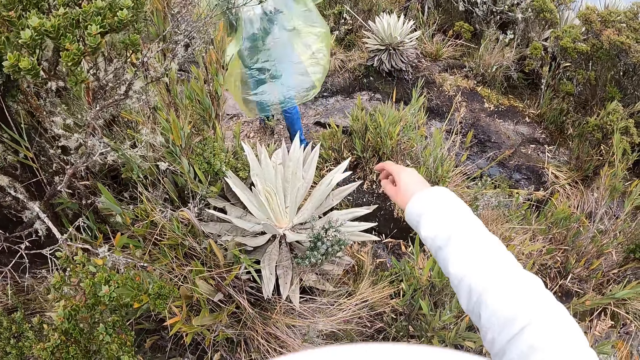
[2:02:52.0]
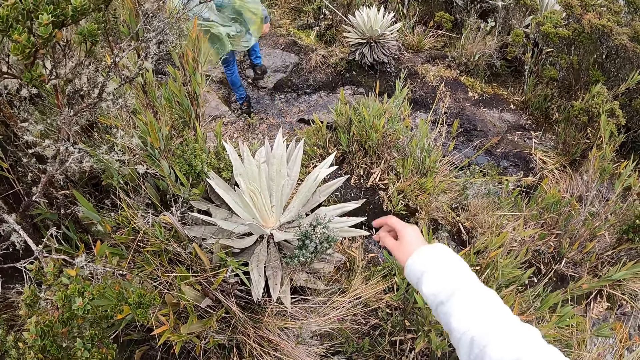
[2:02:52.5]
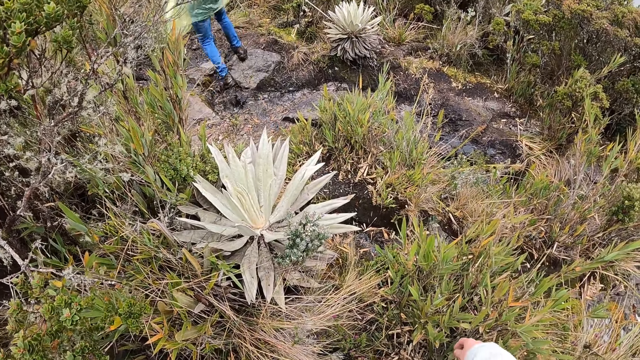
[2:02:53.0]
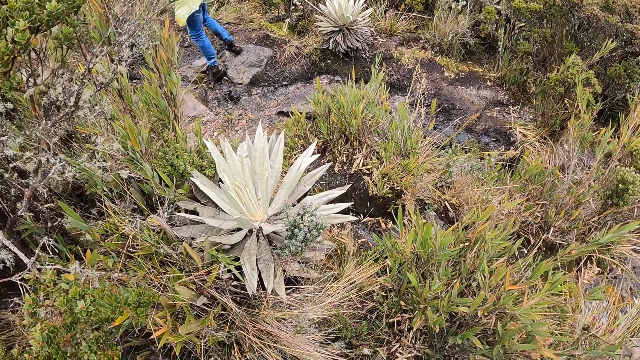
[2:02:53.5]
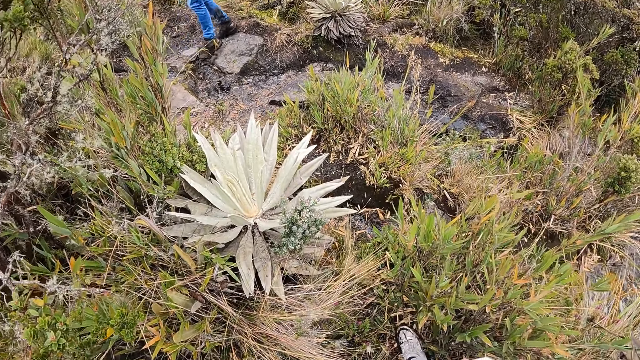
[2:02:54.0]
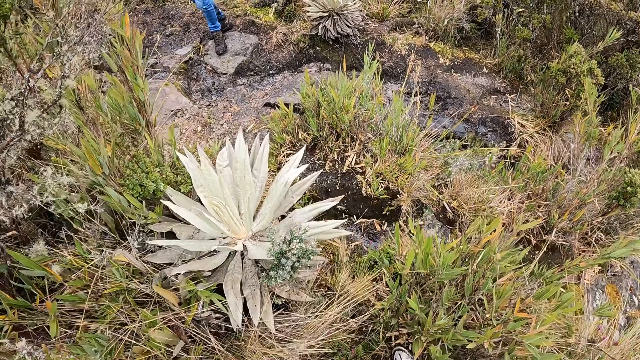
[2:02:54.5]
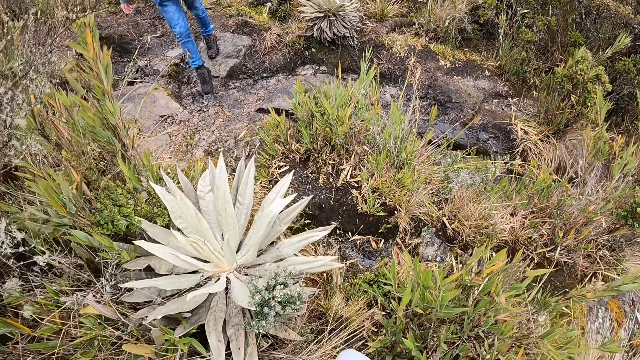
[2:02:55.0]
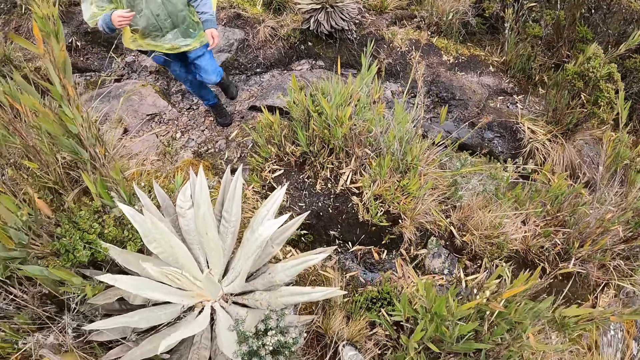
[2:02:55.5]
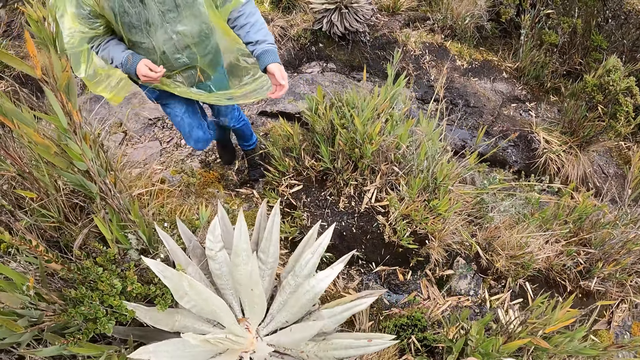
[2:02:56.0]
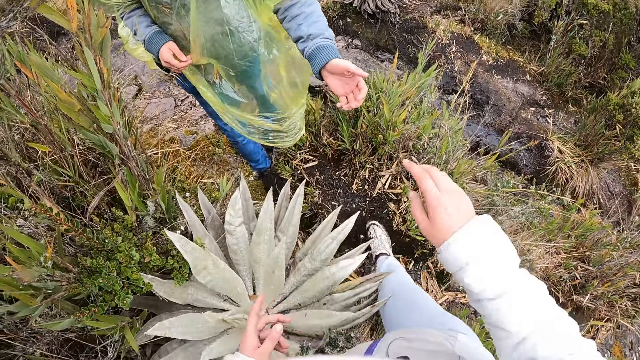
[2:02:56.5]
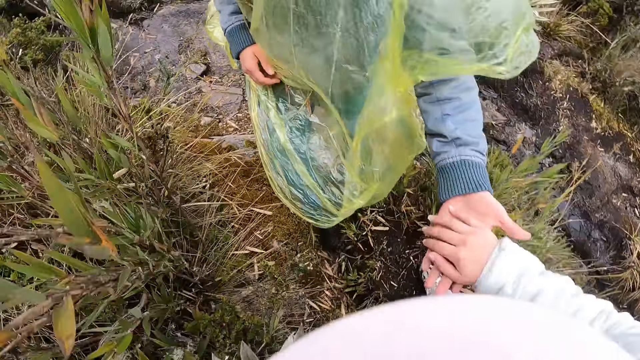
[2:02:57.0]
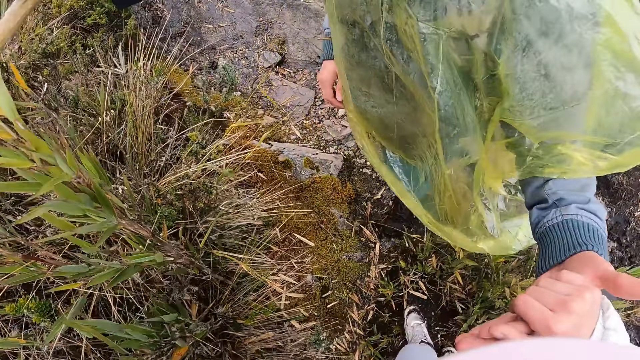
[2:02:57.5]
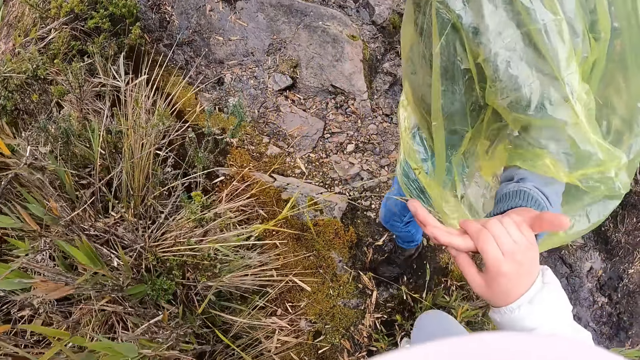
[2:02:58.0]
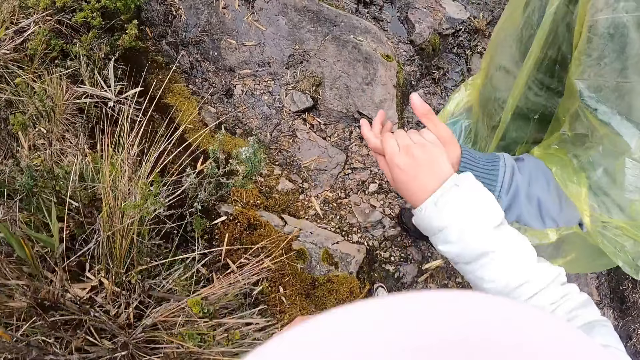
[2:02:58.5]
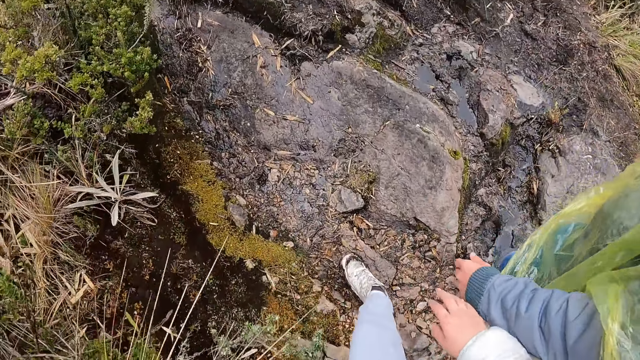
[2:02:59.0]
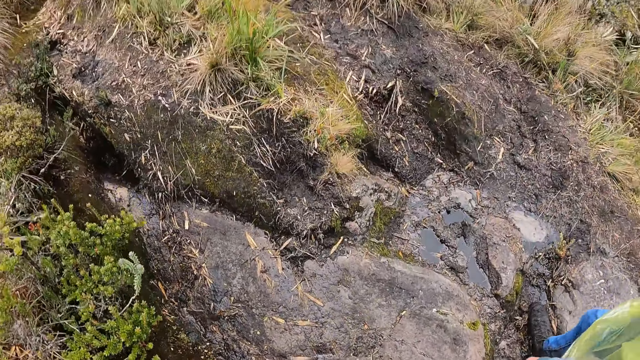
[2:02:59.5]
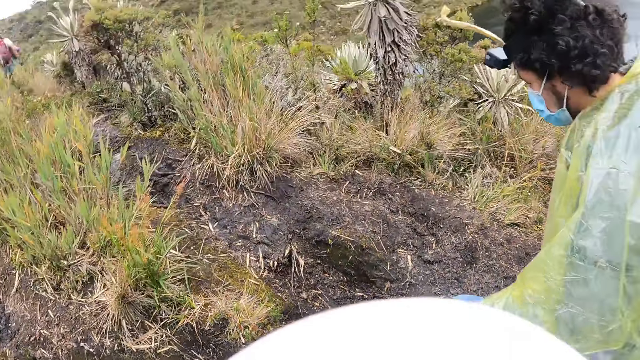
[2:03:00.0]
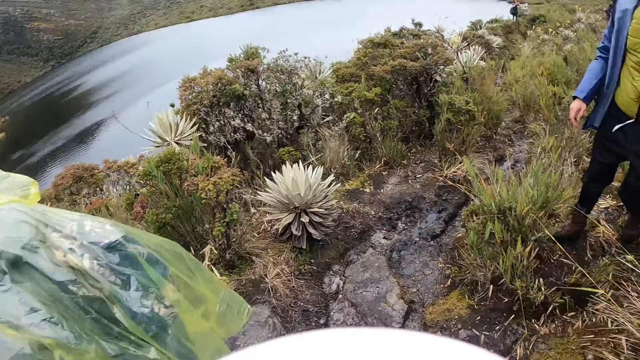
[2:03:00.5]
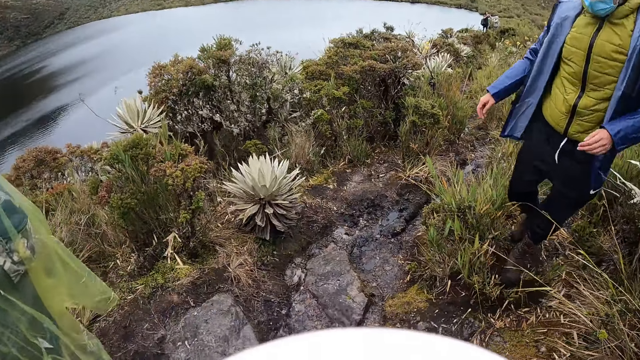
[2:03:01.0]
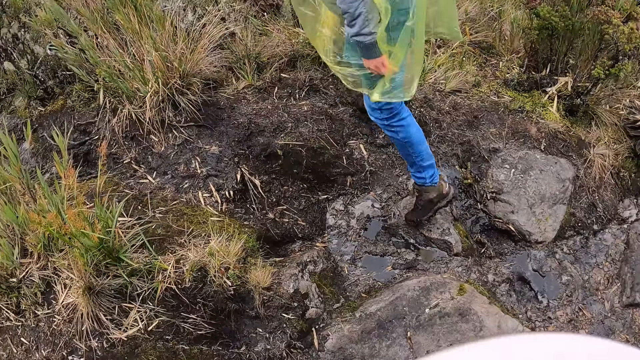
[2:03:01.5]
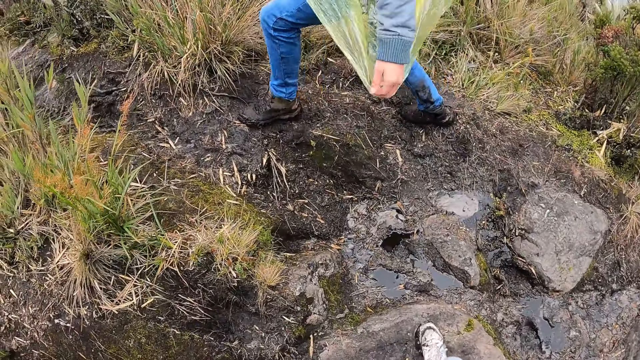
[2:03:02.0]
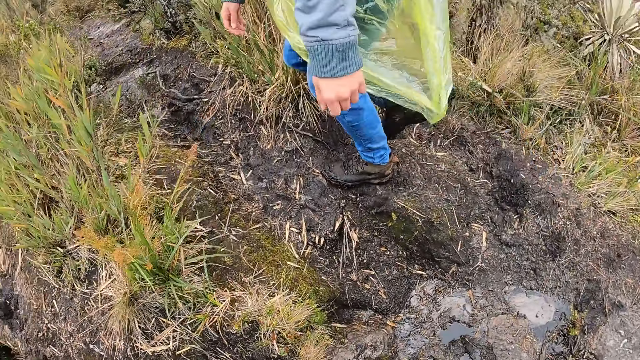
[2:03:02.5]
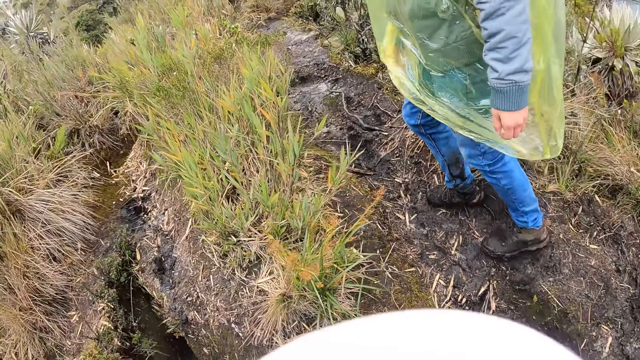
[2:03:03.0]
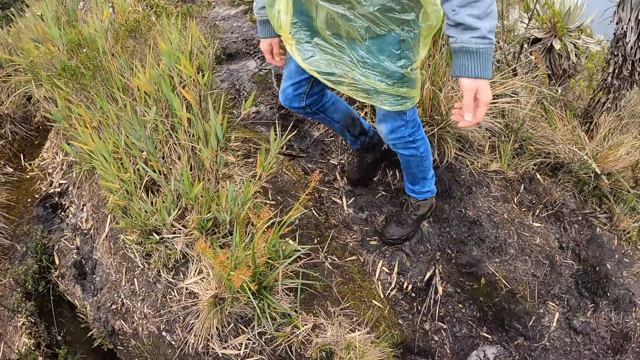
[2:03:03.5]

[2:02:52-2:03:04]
A man turns around. The man walks towards the camera wearer. The camera wearer holds the man's hand. The man holds the camera wearer with his left hand. The camera wearer walks on the mountain. They look back. Another man walks on the mountain.

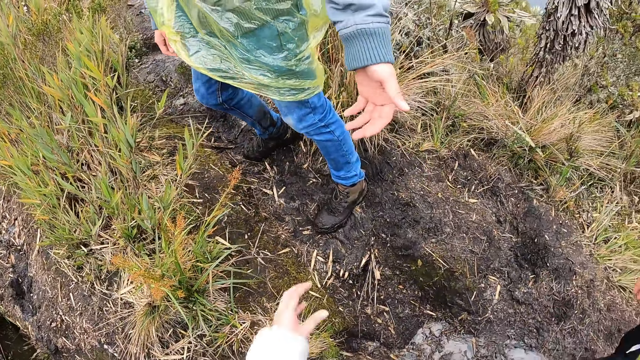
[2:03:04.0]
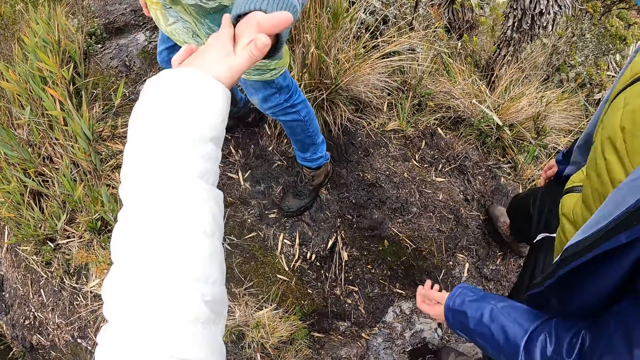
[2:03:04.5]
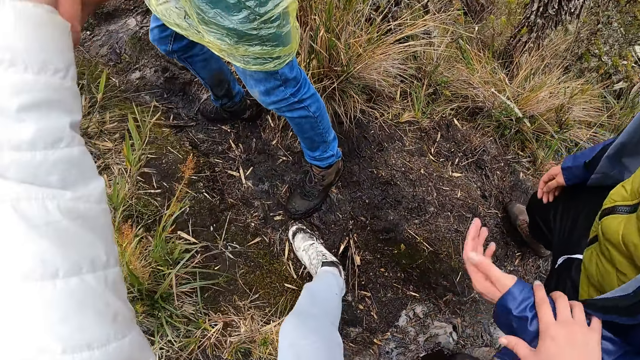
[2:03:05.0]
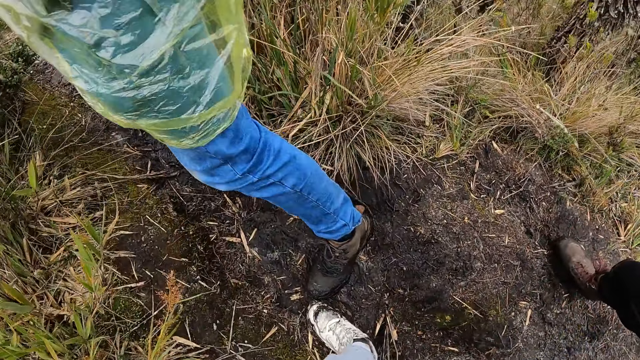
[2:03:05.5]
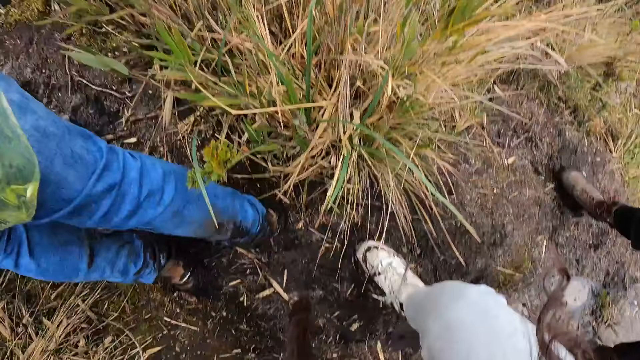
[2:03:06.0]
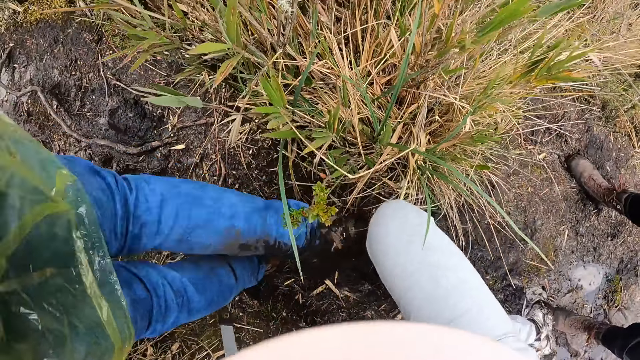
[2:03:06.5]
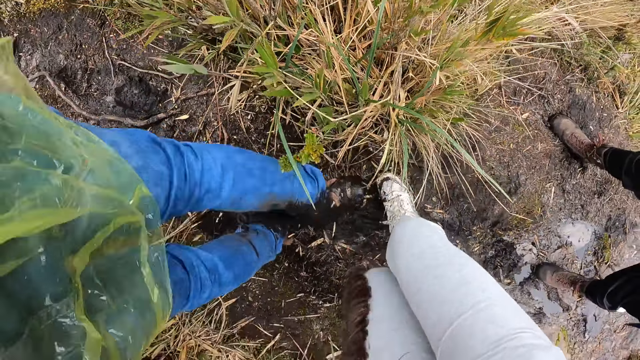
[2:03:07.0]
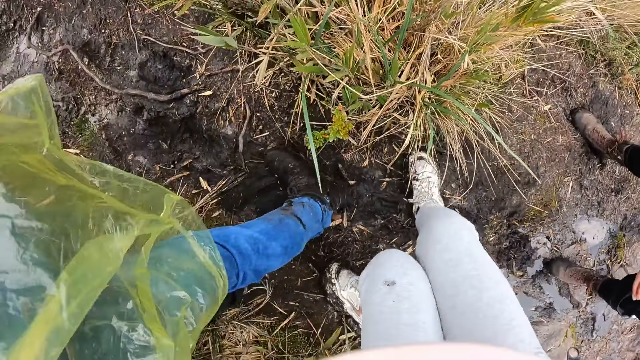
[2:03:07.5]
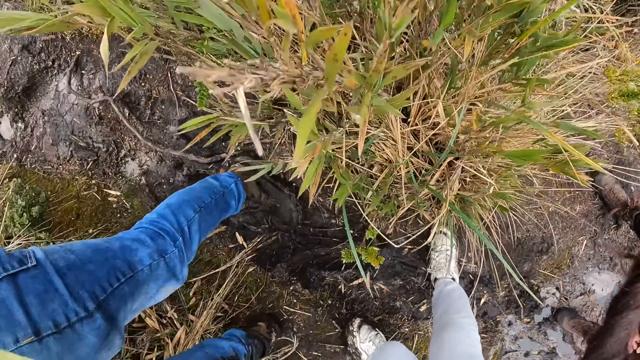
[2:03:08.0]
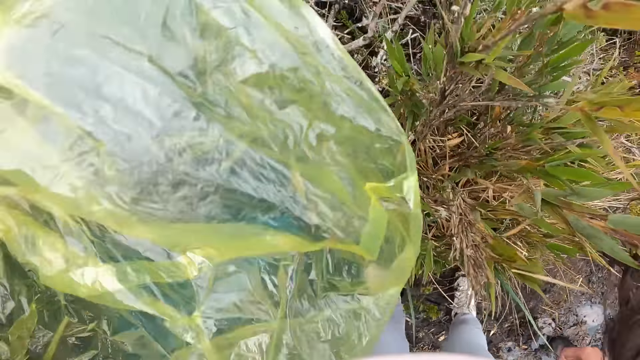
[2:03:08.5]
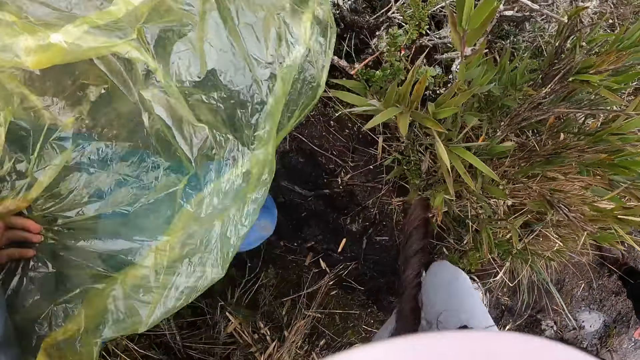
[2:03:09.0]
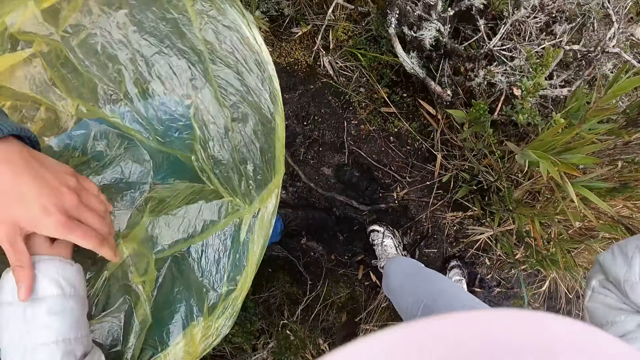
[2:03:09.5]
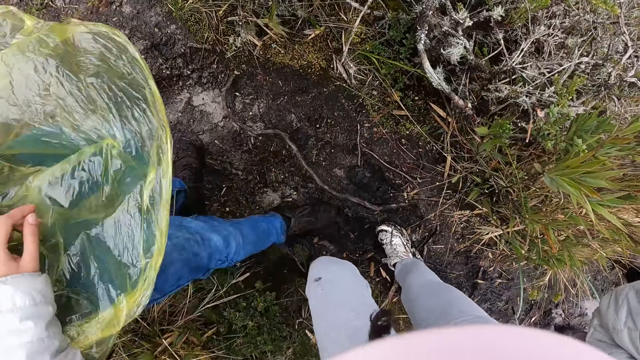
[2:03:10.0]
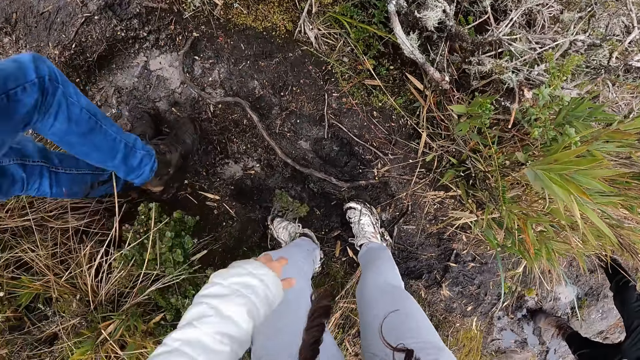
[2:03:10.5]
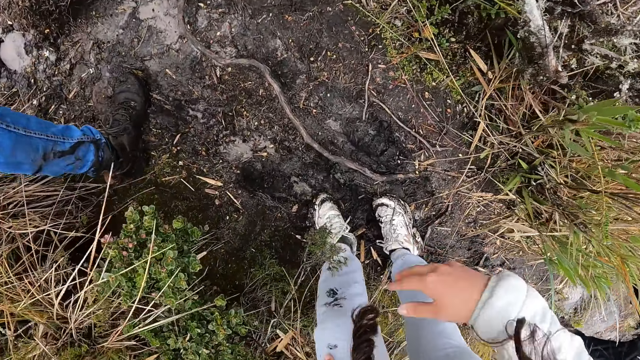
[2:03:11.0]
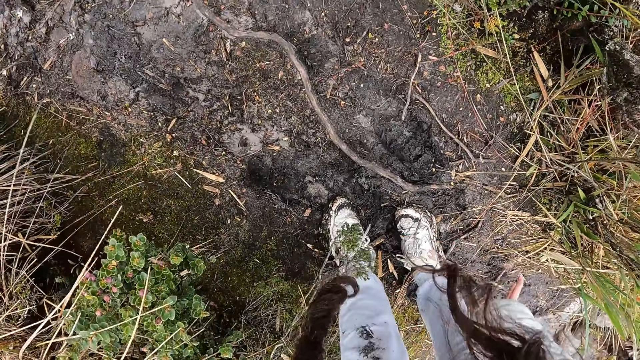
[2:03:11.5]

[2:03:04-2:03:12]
A man supports the camera wearer with his left hand. The man gives his hand to the camera wearer. Another man supports the camera wearer with his left hand. The camera wearer dusts her trousers with her right hand.
